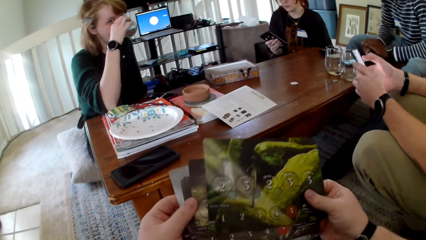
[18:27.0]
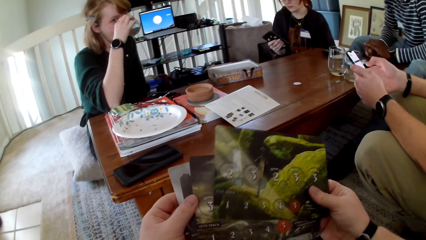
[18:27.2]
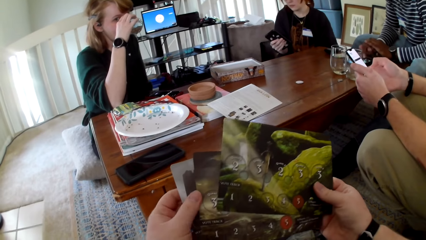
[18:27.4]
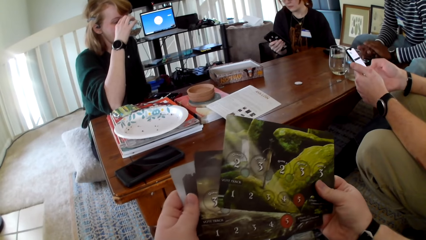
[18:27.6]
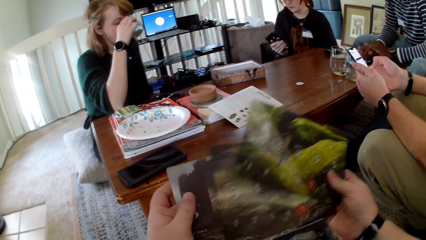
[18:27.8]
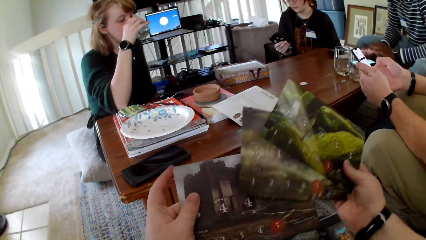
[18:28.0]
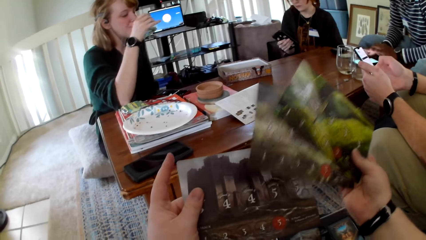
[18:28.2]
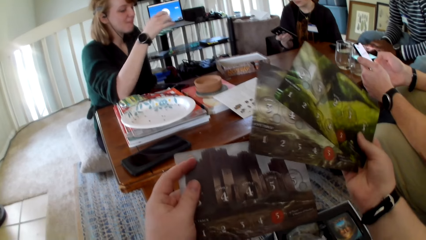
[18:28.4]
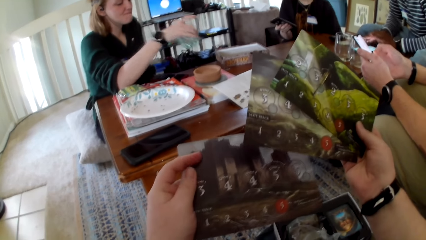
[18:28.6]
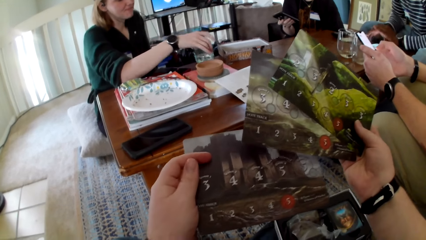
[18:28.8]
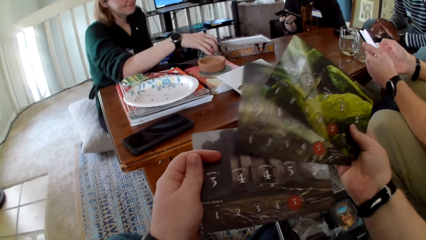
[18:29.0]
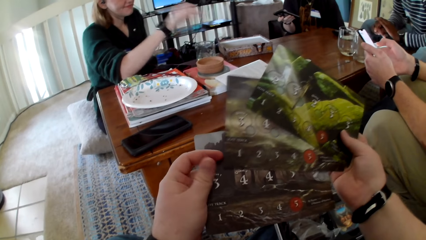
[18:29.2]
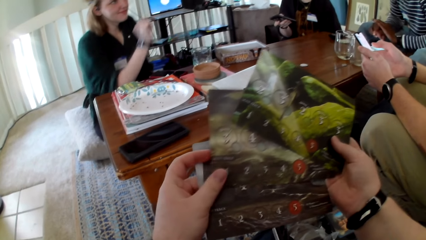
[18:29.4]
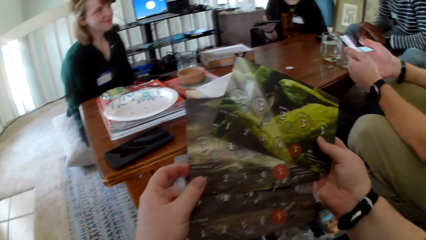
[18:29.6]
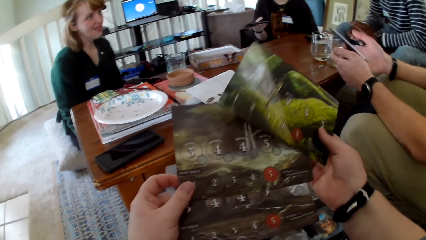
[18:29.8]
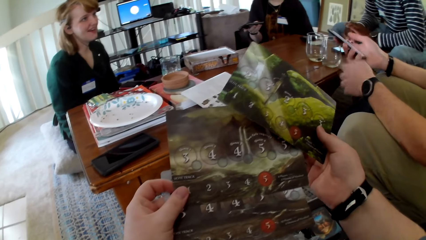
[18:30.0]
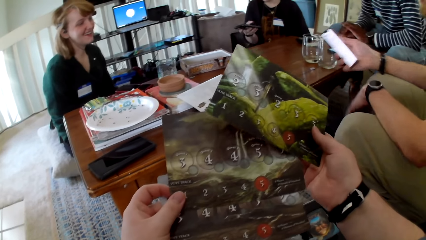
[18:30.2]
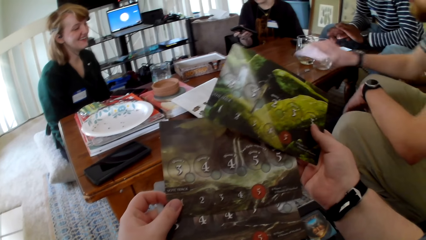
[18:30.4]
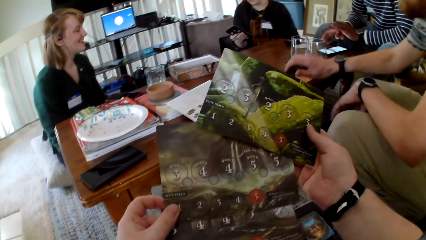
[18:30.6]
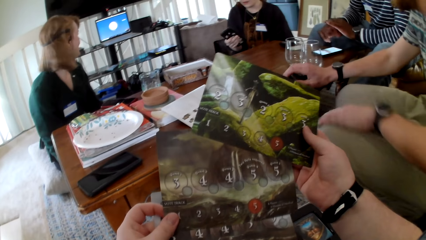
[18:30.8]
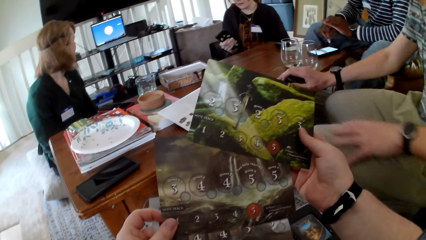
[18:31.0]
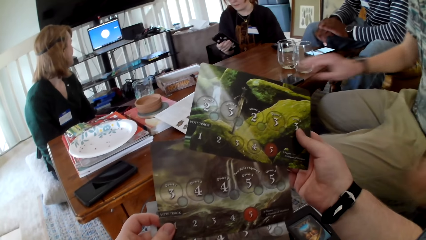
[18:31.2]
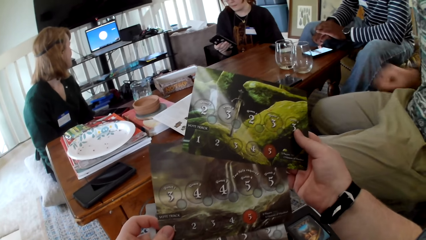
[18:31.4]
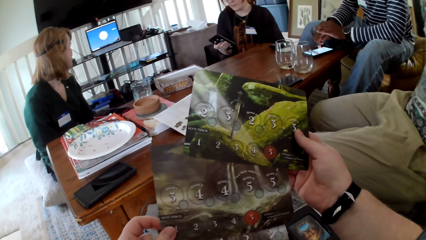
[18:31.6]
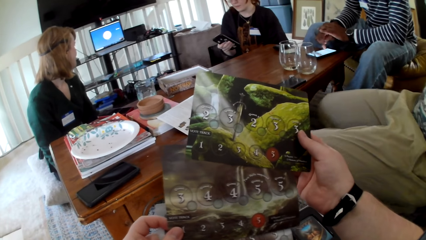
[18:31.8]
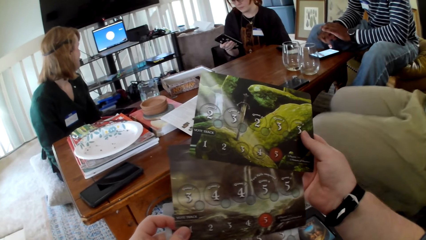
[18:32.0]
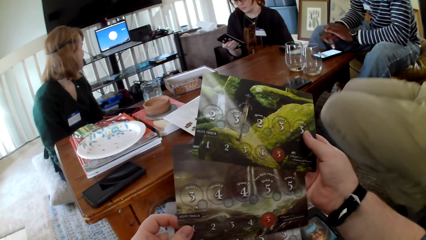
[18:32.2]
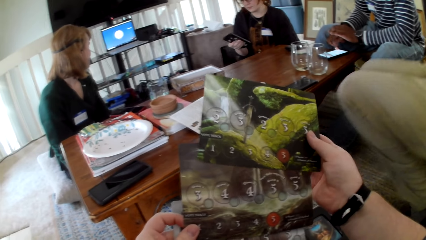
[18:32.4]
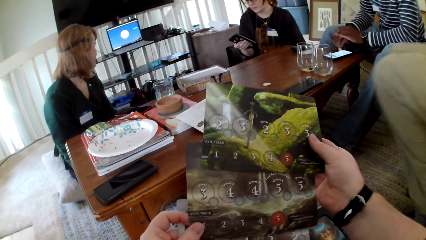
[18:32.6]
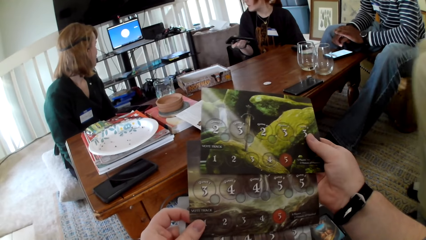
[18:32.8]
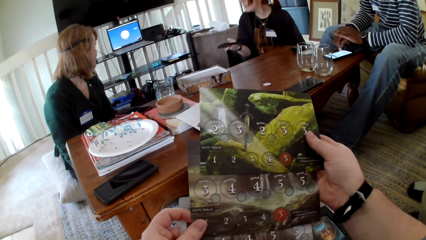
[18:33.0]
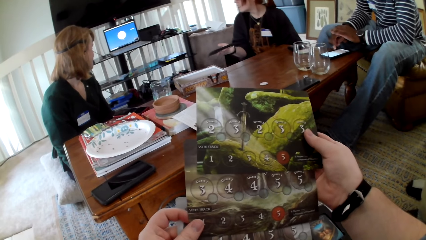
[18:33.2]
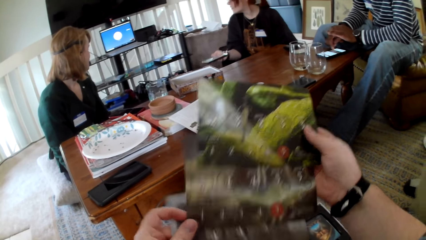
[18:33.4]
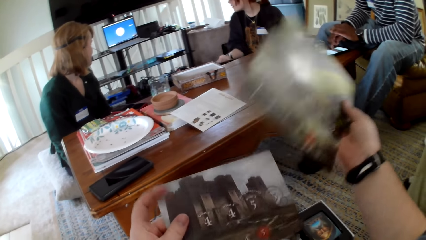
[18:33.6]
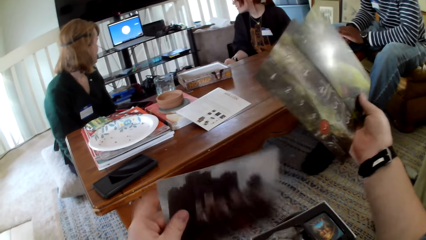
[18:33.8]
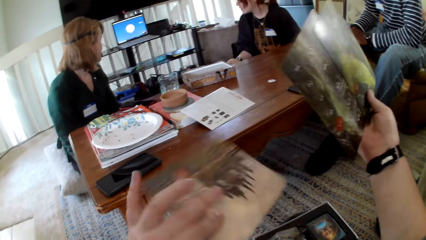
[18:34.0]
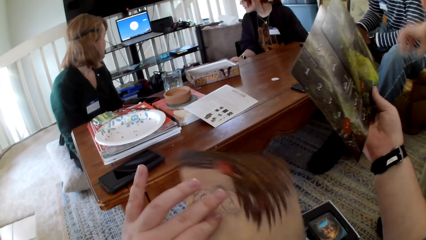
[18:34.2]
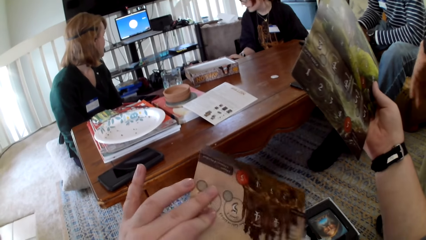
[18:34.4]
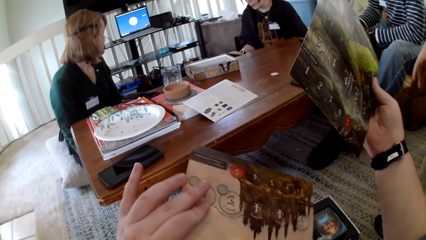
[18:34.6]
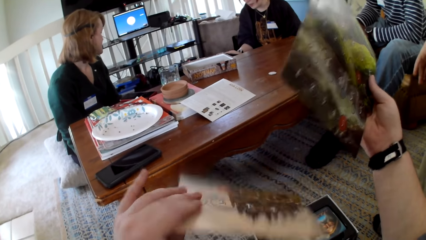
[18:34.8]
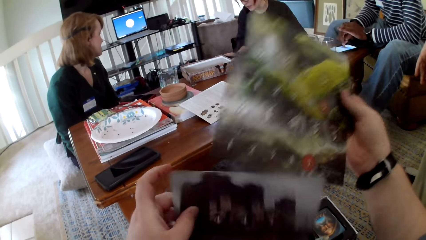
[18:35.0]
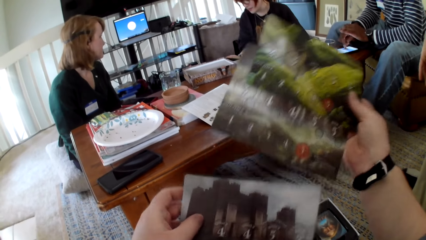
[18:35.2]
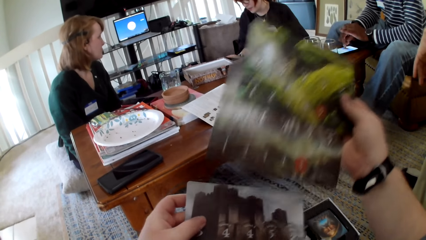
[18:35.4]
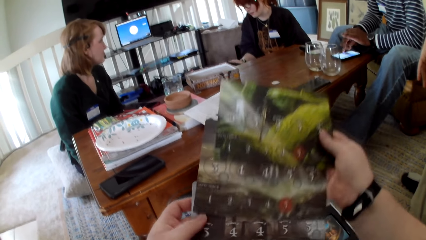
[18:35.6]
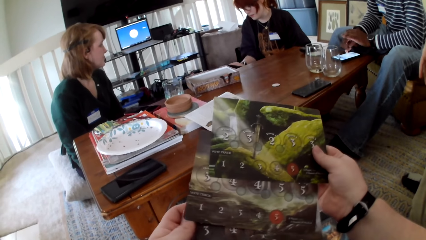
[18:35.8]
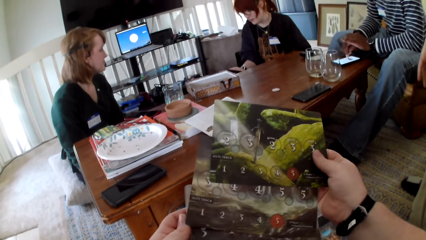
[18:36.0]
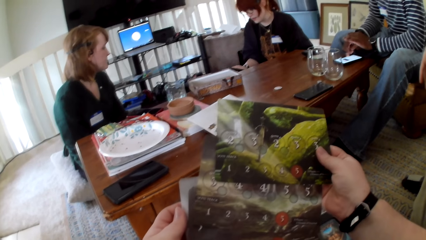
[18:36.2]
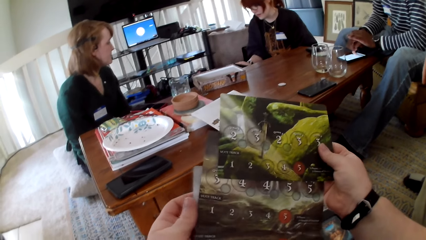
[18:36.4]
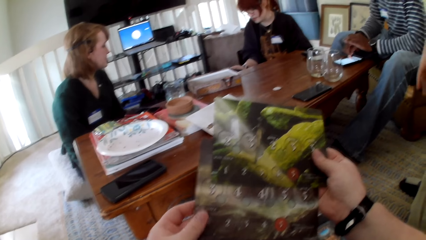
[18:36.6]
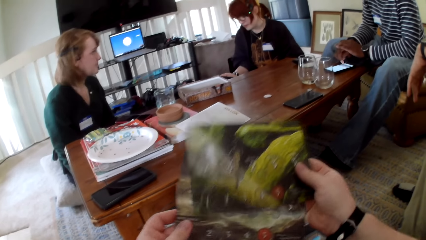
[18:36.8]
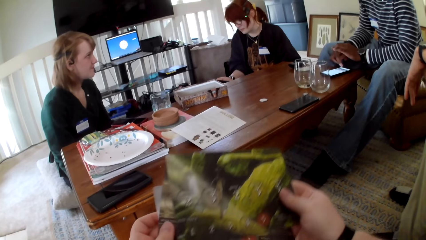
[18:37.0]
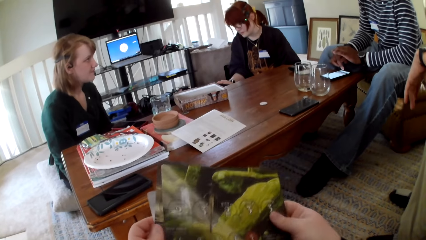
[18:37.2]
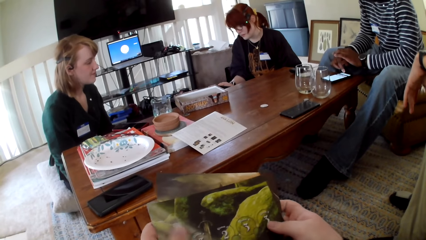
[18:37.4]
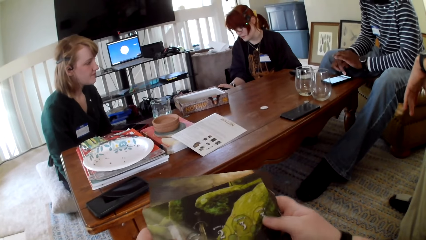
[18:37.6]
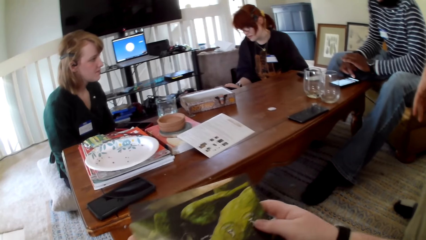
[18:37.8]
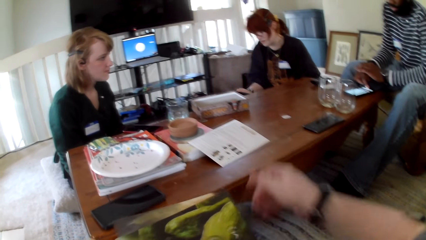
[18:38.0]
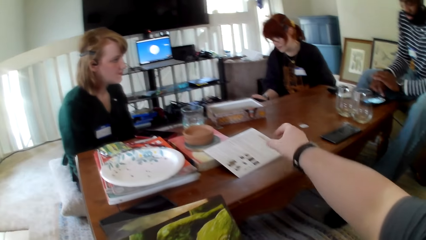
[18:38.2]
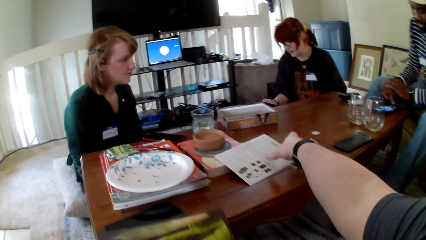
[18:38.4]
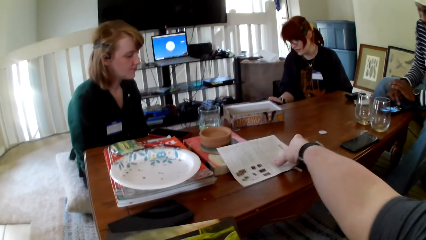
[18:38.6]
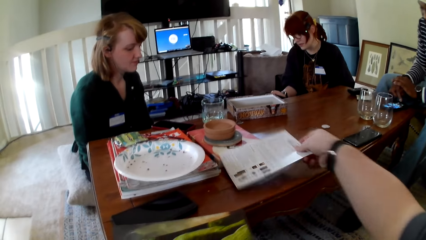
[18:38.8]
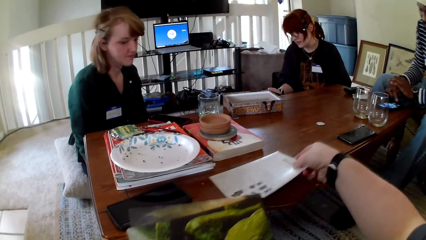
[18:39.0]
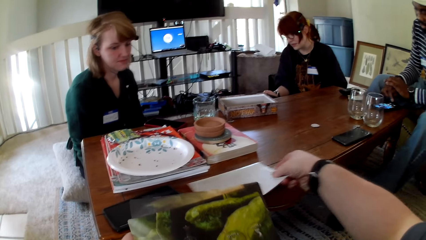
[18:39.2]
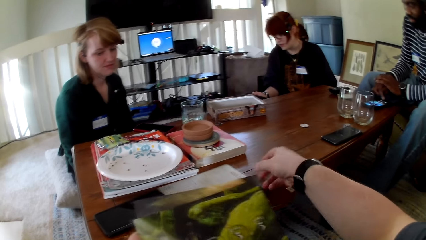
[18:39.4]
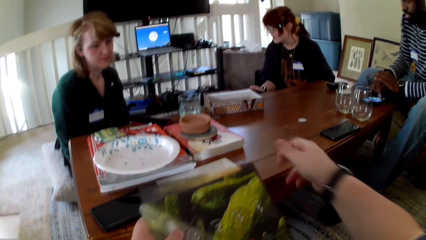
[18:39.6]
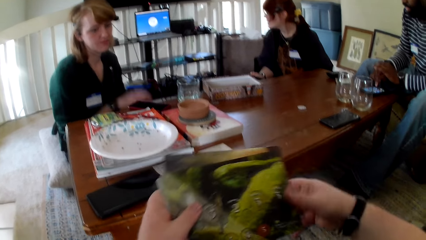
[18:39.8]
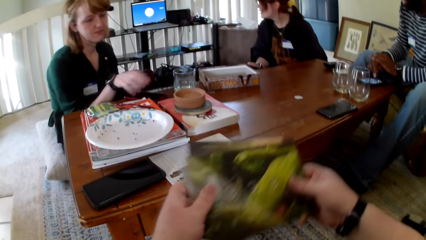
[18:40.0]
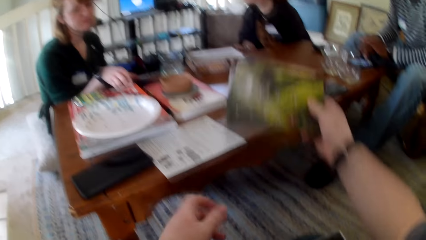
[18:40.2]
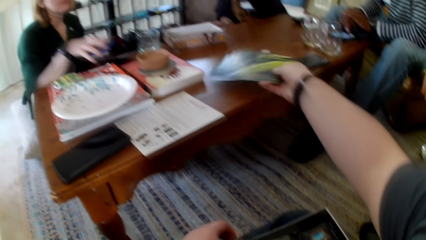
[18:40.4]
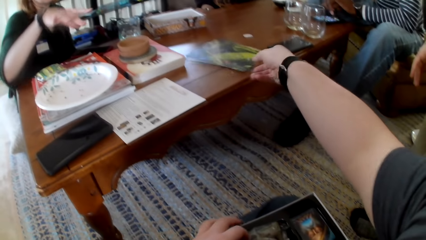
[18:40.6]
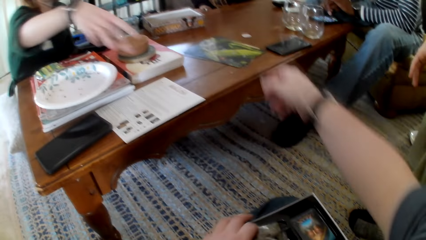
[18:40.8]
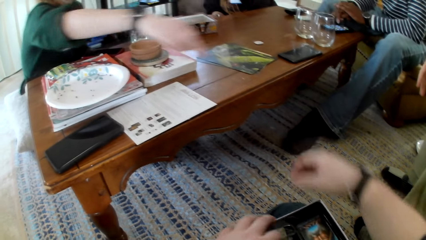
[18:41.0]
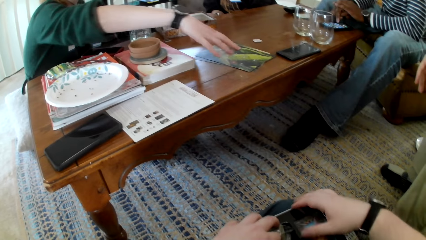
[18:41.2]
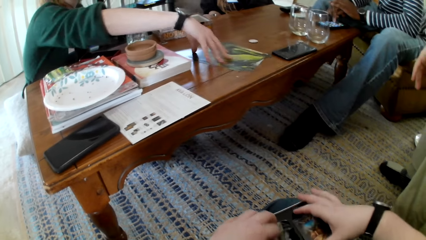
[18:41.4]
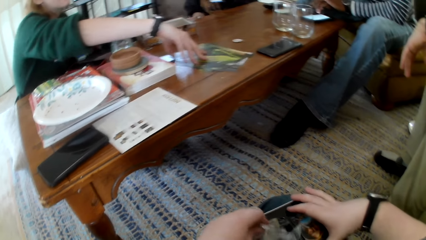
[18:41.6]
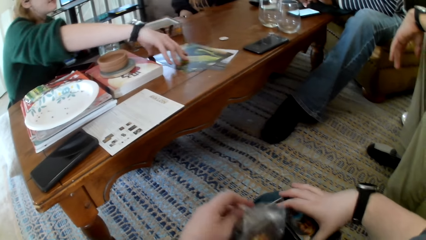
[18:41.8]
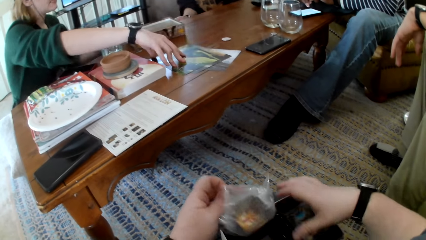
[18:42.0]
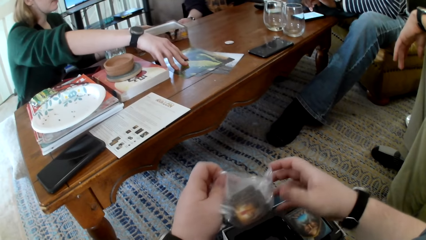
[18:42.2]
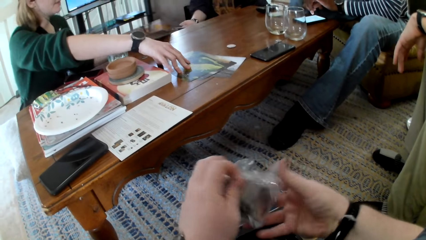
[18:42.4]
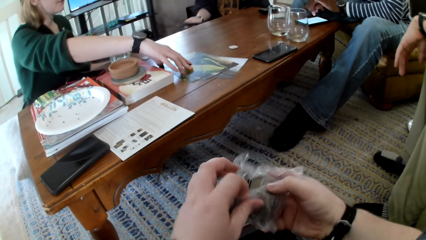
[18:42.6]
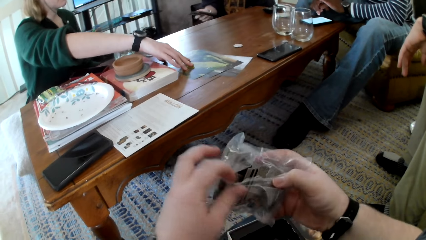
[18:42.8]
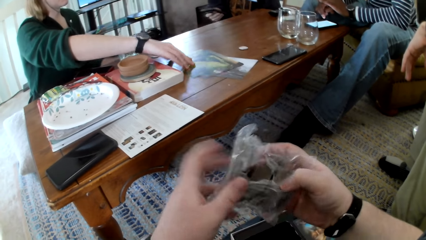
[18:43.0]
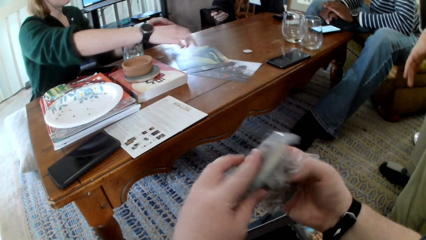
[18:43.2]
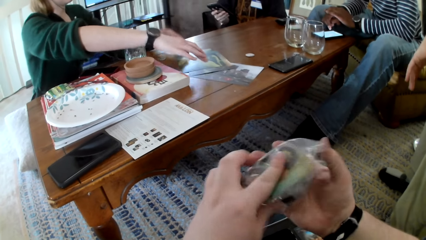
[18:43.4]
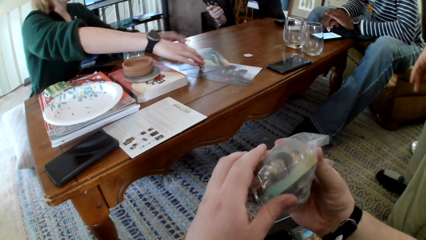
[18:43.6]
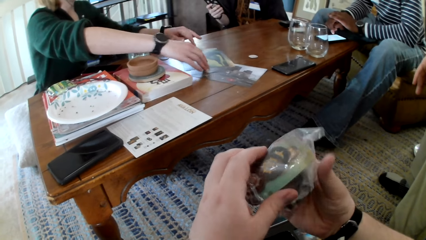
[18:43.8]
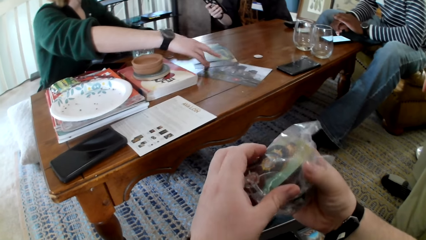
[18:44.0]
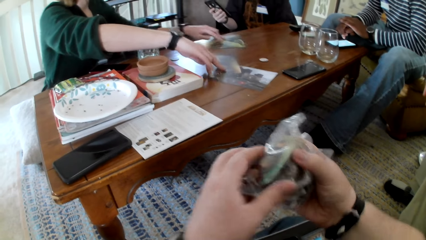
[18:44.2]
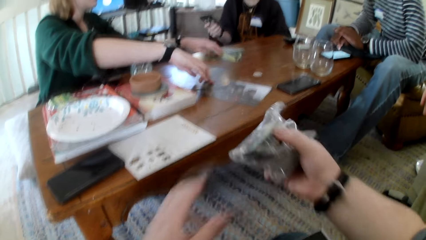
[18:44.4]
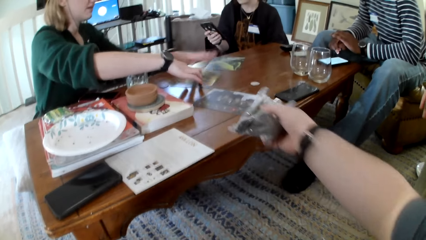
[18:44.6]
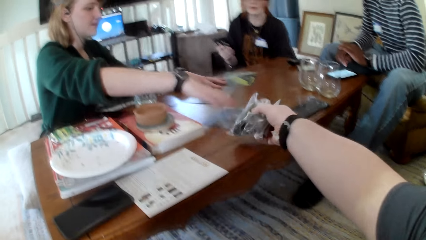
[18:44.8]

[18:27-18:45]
The camera wearer checks the pictures. A woman puts the glass on the table. The camera wearer checks the pictures. A man pulls his hand off the phone. Another man operates the phone on the table. The first man puts the phone on the table. The first man touches the phone. The camera wearer checks the pictures. He touches the cards. He flips the picture. He checks the picture. He flips the picture. He puts the pictures on a picture. A person touches the phone. The camera wearer pulls his hand off the picture. He picks up the pamphlet. He touches the book. He puts the pamphlet on the table. He switches the cards to the other hand. He puts the cards on the table. The woman picks up the pictures. The camera wearer picks up the cards. Another person touches the cards. The camera wearer holds the cards with both hands. He examines the cards. He touches the cards.
